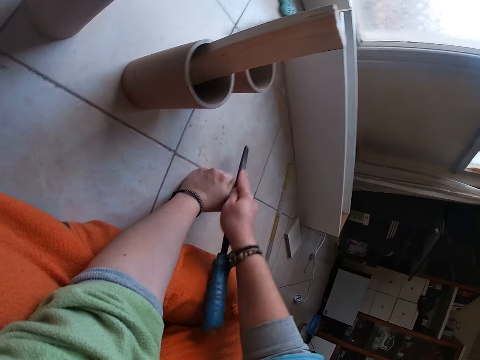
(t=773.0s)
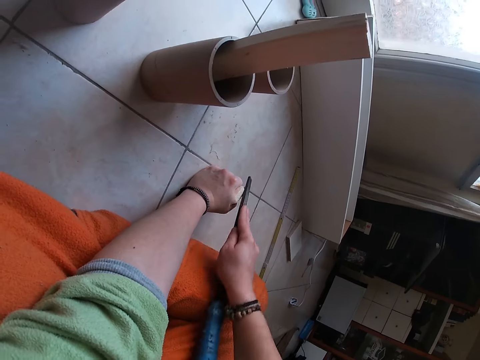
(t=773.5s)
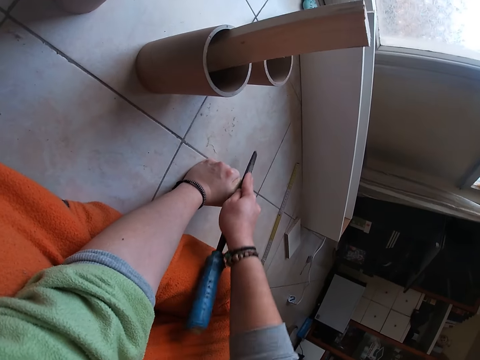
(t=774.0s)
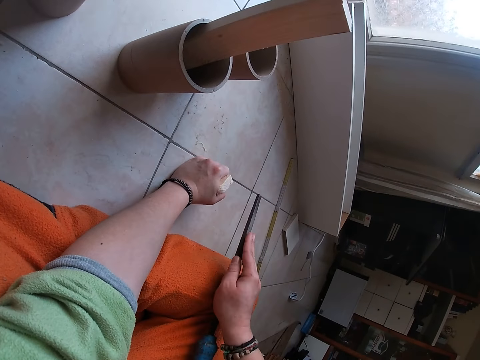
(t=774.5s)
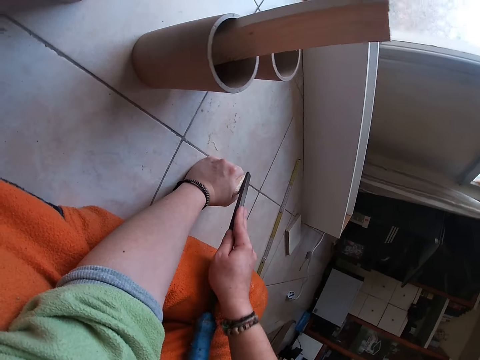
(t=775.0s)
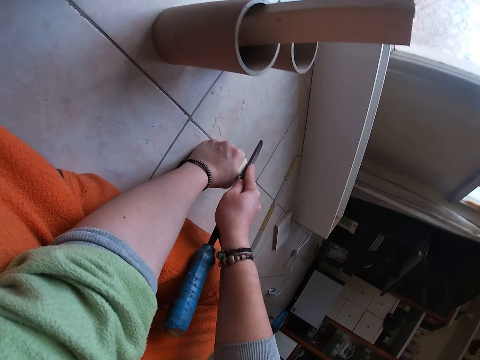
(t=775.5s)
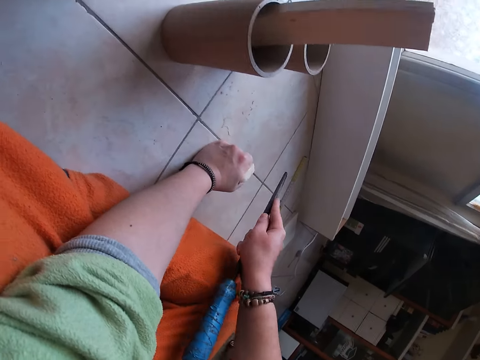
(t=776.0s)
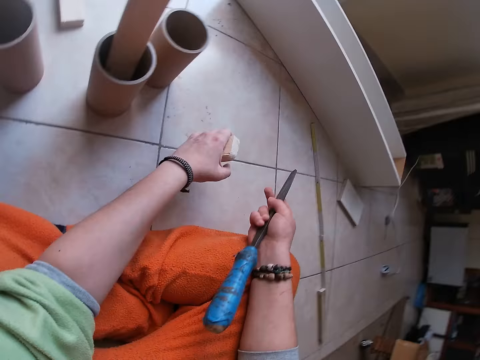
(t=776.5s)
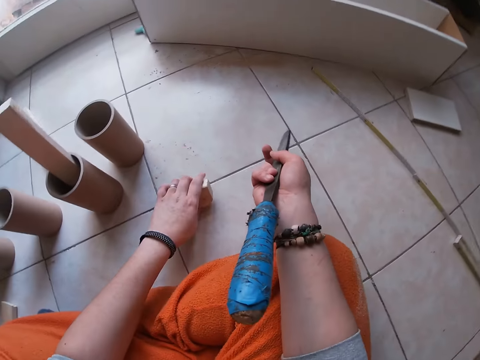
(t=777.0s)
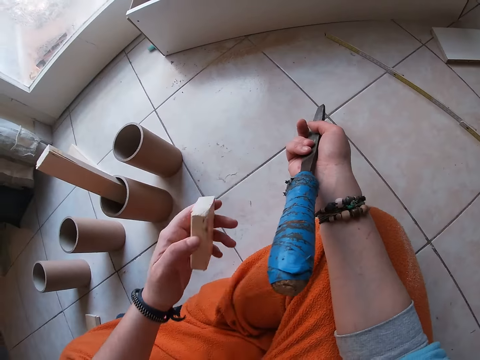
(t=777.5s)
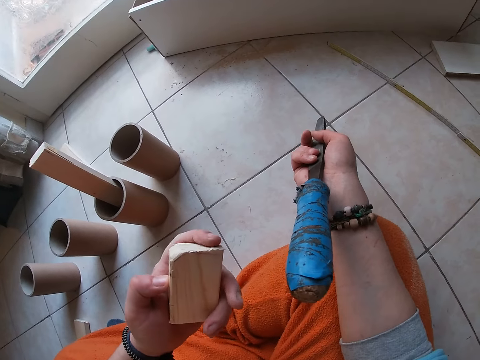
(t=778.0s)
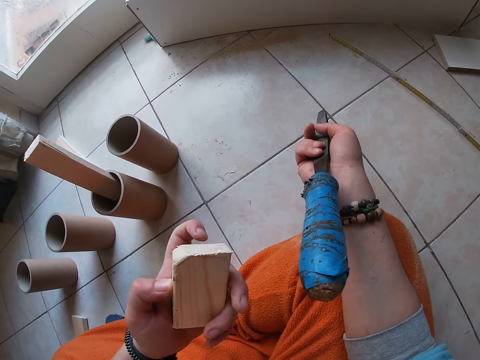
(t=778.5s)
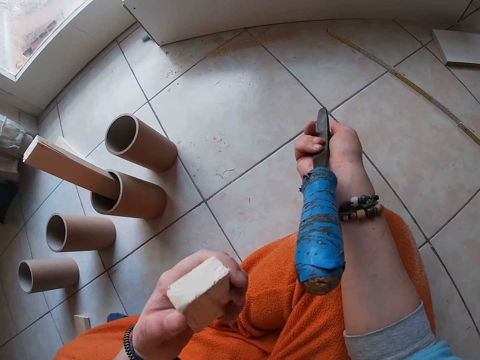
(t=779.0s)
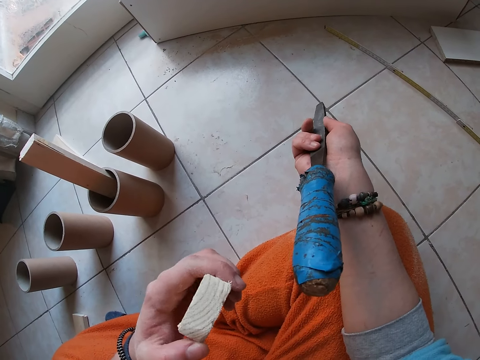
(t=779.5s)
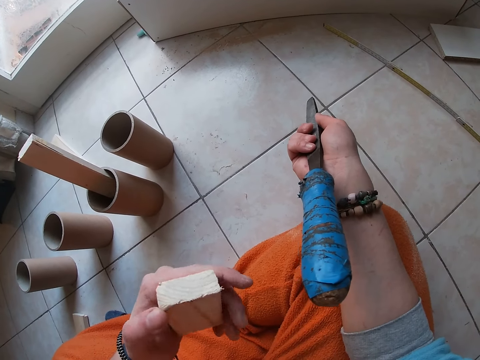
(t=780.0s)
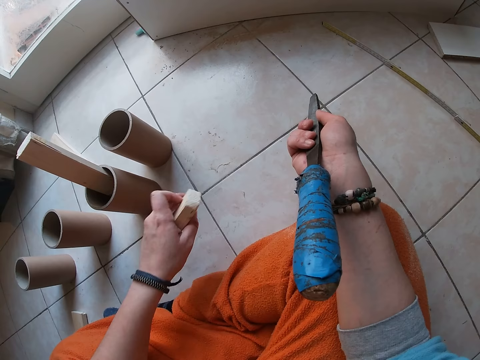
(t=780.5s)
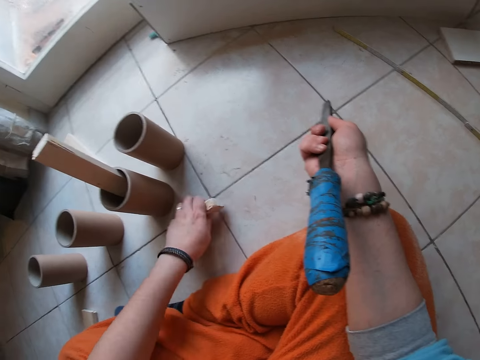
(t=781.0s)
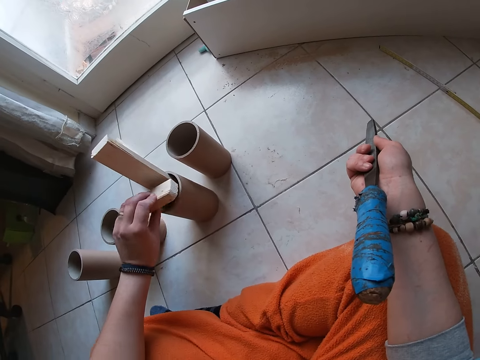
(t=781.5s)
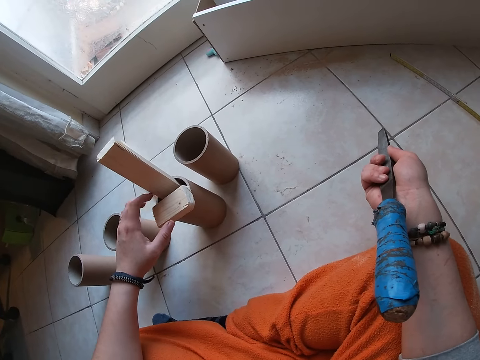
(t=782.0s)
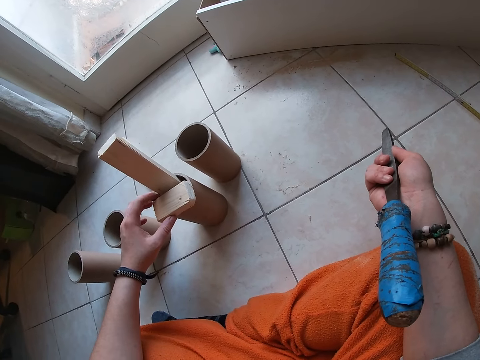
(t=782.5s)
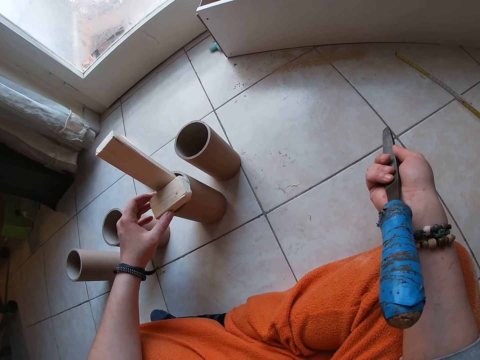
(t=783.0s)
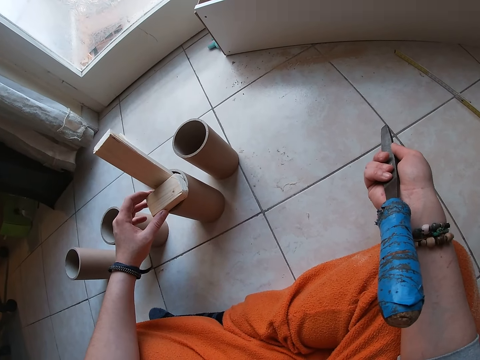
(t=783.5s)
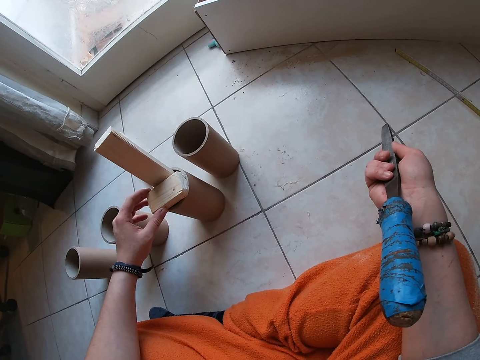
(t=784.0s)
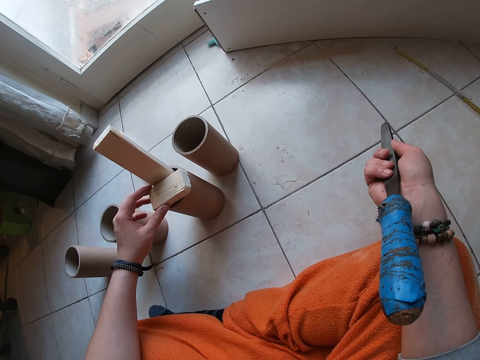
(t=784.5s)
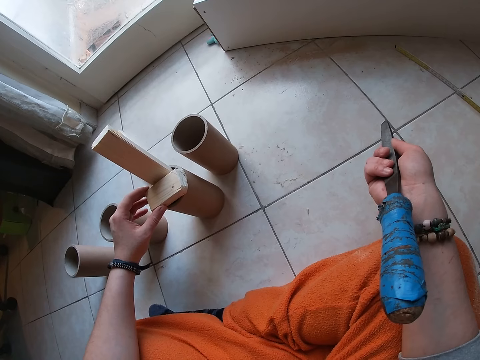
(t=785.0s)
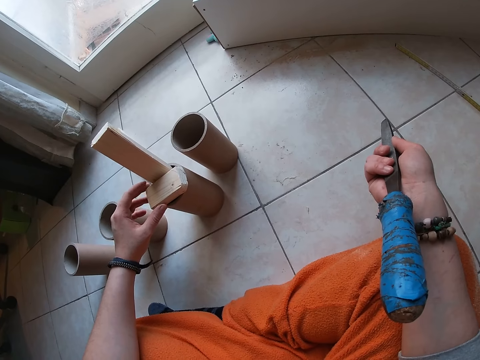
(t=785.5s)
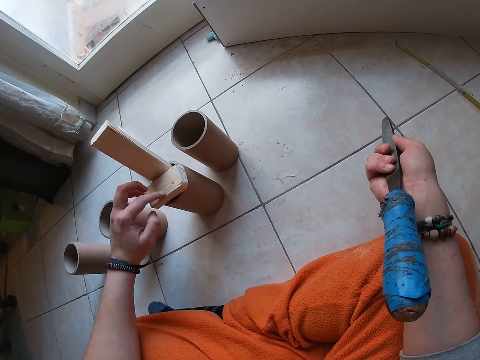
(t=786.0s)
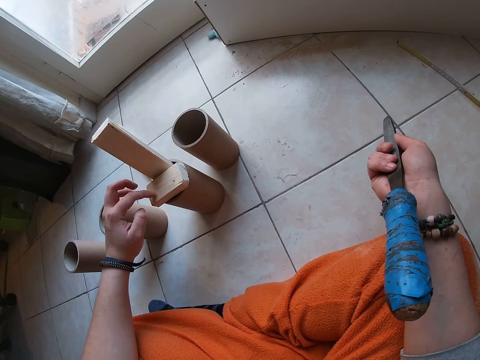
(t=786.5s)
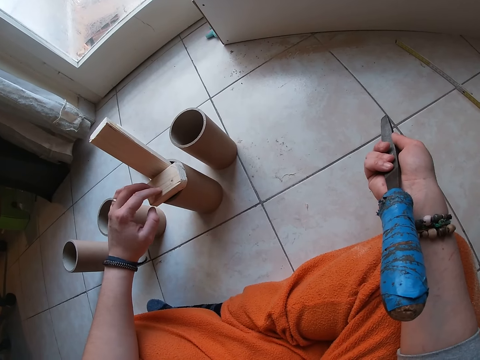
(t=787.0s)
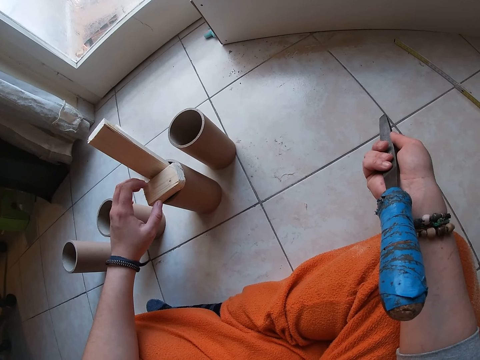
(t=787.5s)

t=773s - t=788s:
The camera wearer hits the piece of wood on the floor with her left hand. She picks up the piece of wood from the floor with her left hand. She looks at the piece of wood. She hits the piece of wood on the floor with her left hand. She places the piece of wood on the cylinder on the floor with her left hand.

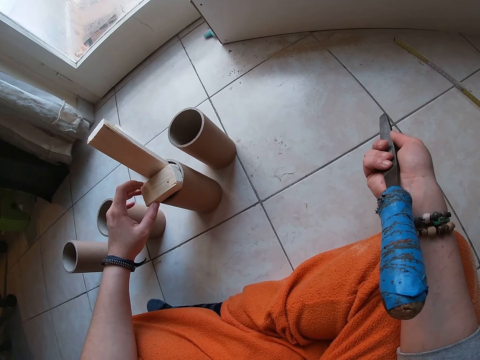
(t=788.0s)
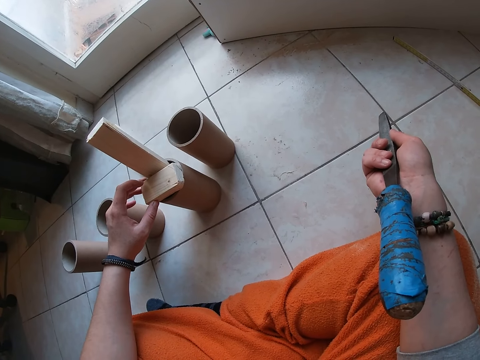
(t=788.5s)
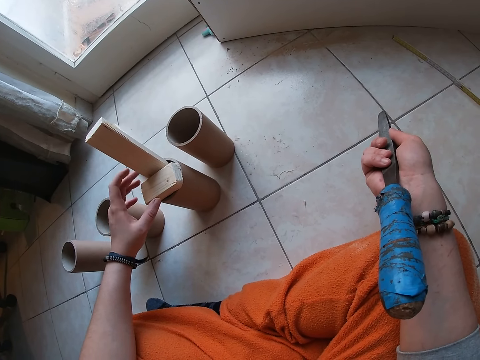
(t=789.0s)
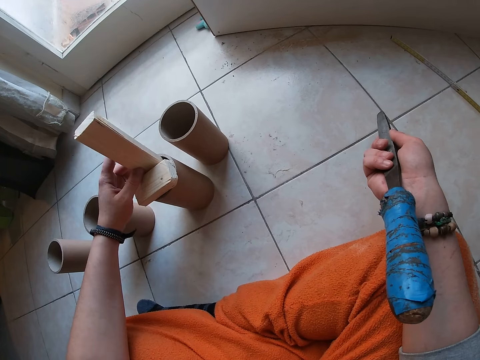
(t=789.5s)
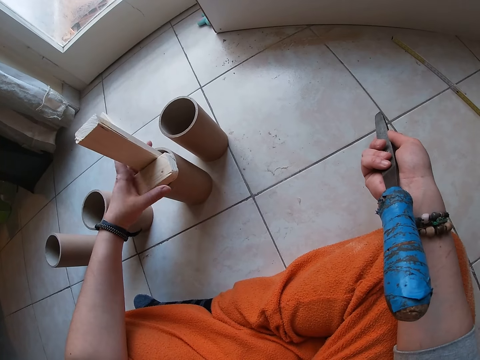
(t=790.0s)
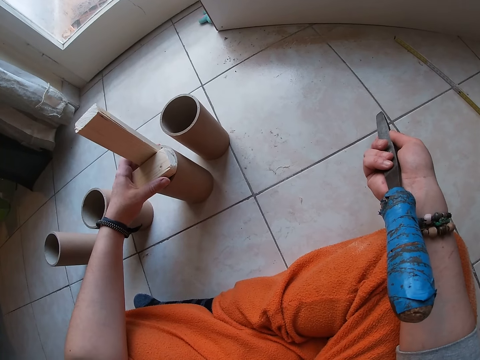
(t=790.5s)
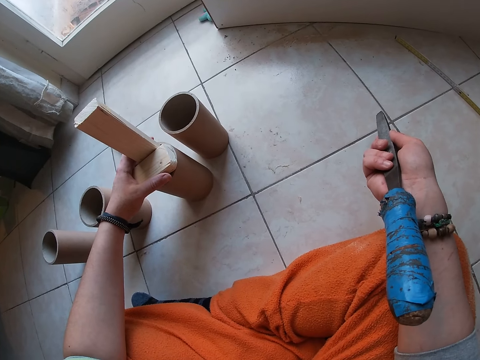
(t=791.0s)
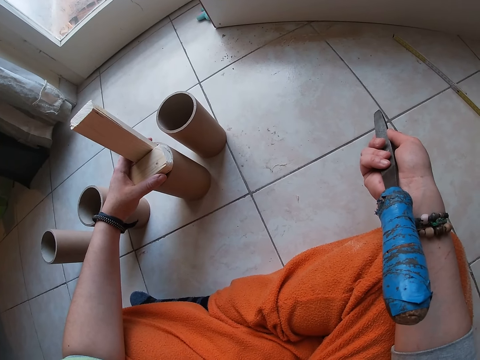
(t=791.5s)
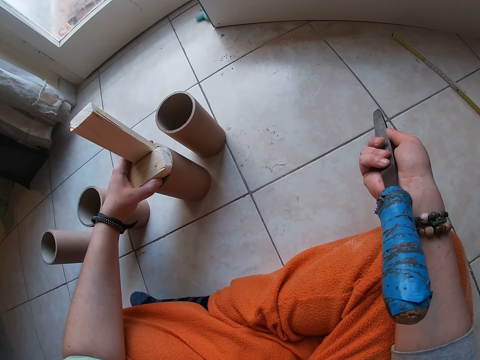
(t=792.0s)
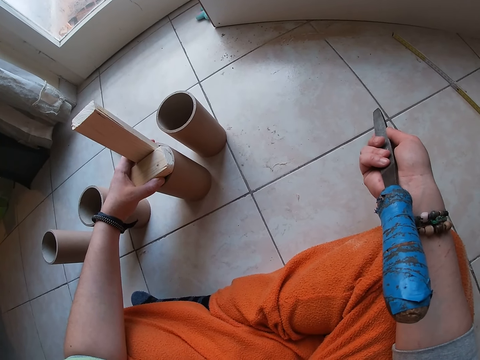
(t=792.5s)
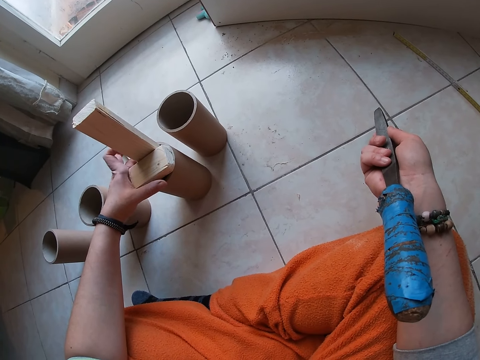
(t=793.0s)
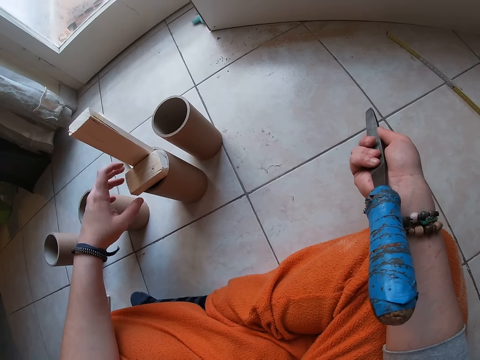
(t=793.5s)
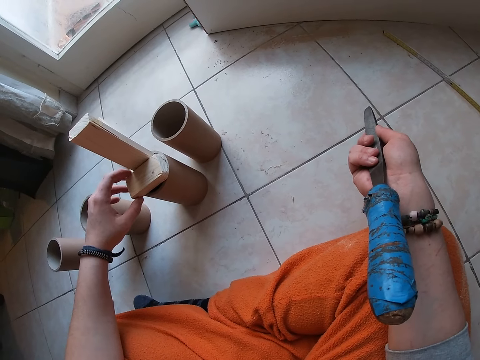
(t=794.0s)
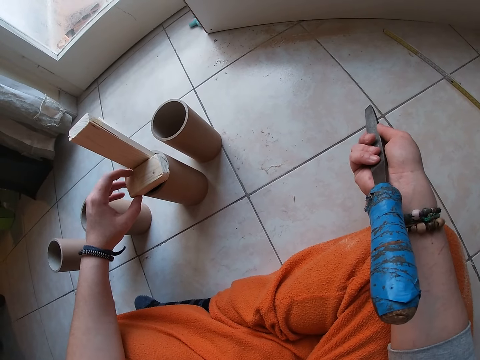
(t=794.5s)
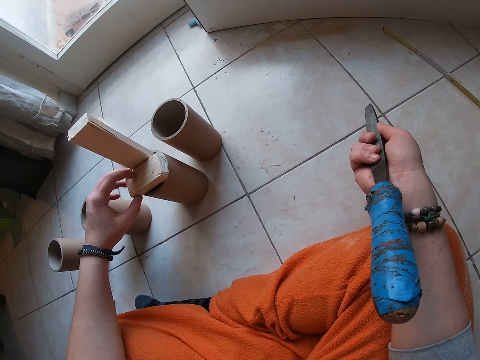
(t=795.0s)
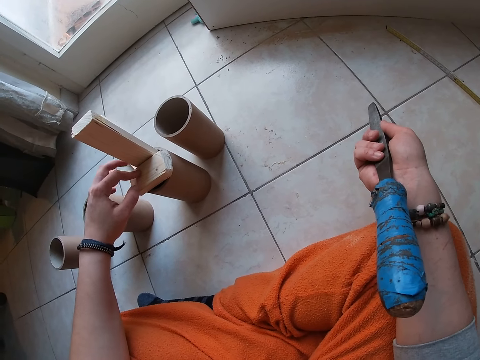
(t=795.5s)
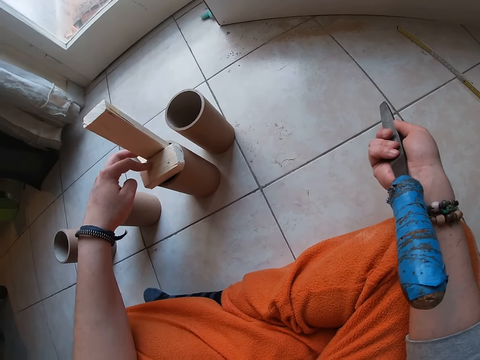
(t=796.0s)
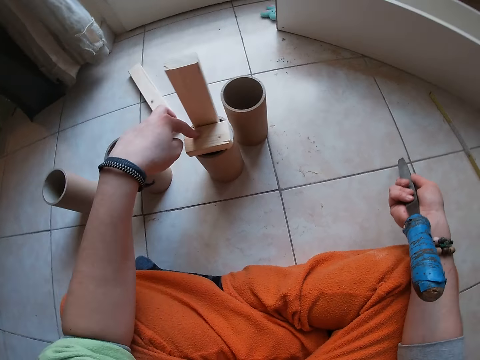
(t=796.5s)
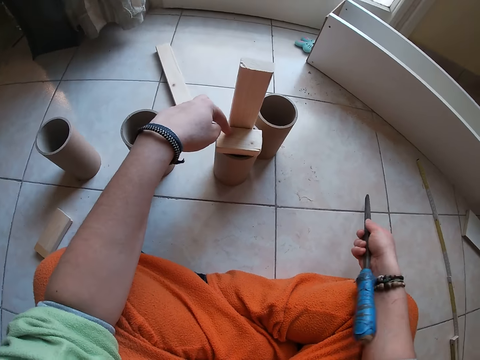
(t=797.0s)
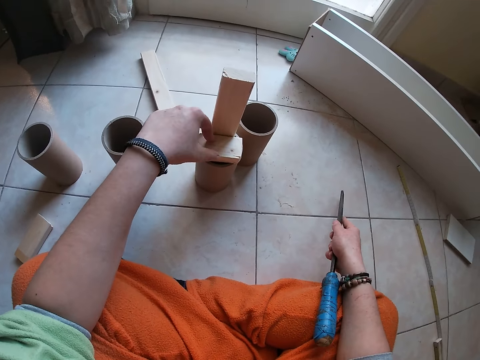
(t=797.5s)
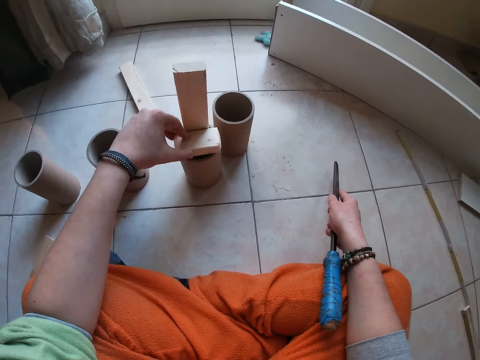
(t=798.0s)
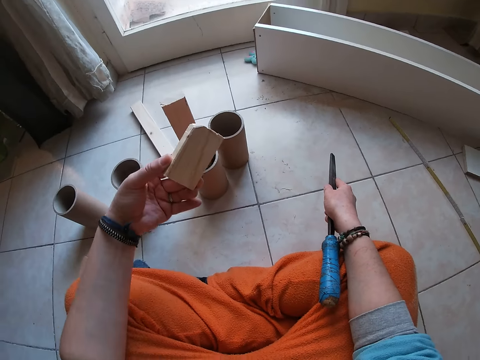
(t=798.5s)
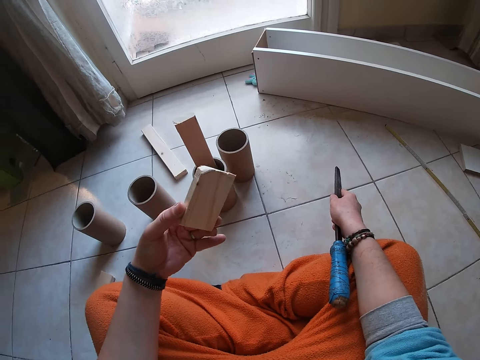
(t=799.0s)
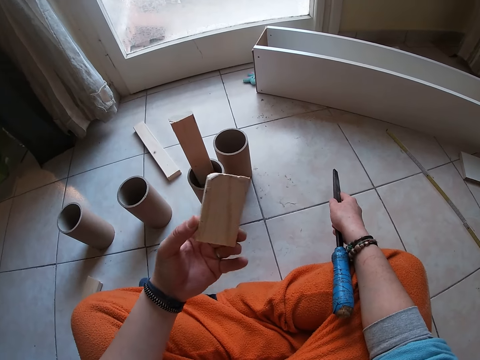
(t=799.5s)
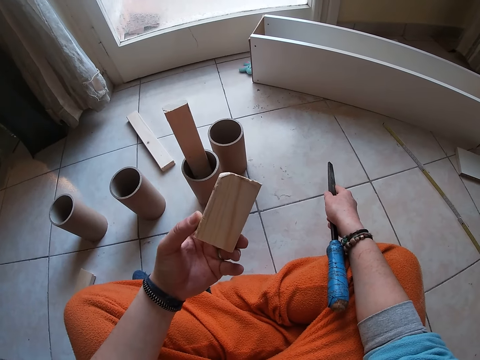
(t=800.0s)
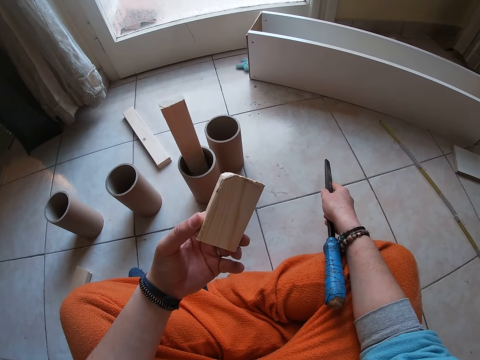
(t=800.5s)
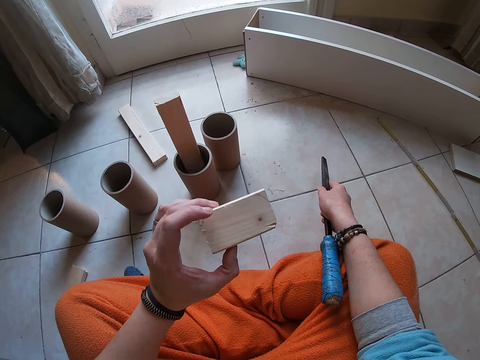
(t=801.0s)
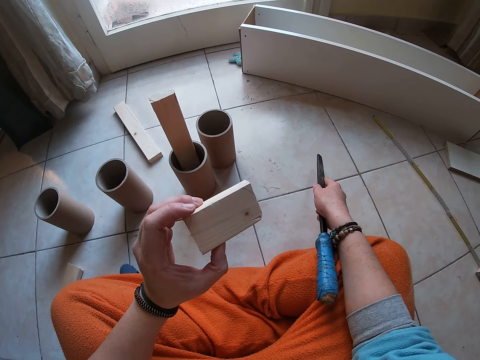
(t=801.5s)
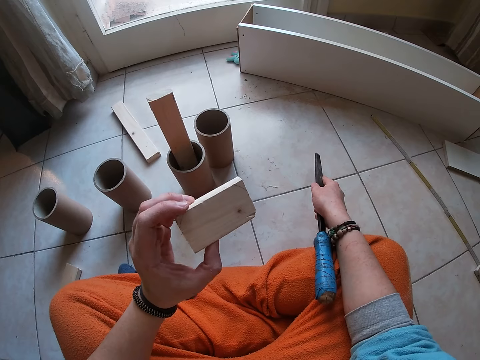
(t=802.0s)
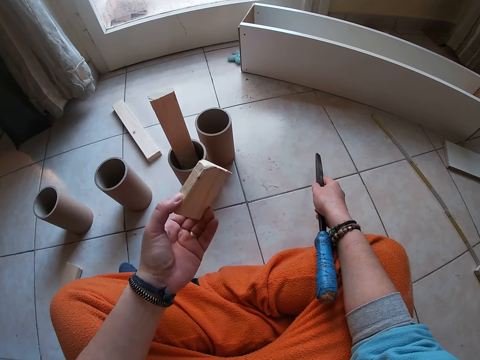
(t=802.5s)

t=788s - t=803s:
The camera wearer holds the wood on the paper tube. She picks the piece of wood from the cylinder with her left hand. She looks at the wood.
